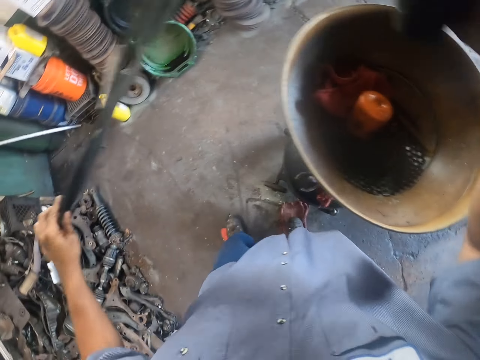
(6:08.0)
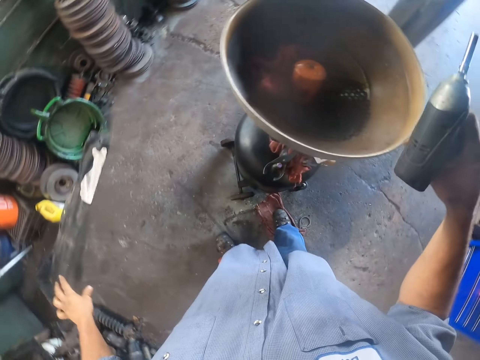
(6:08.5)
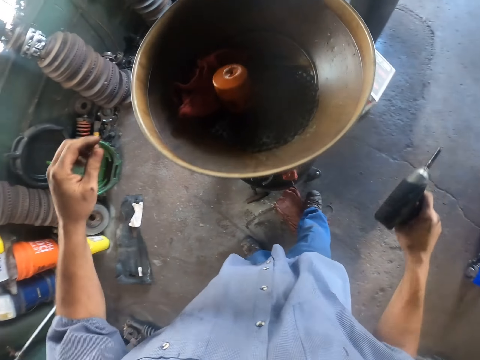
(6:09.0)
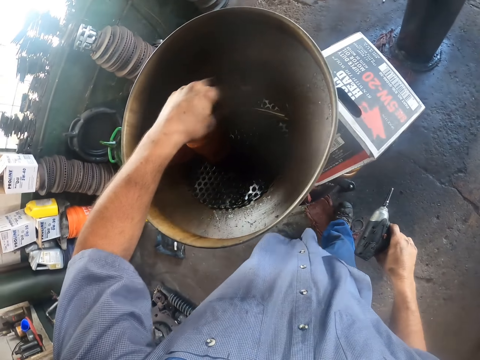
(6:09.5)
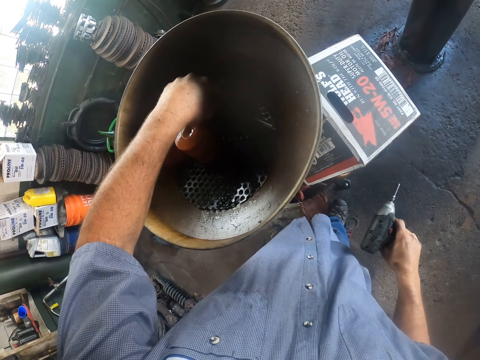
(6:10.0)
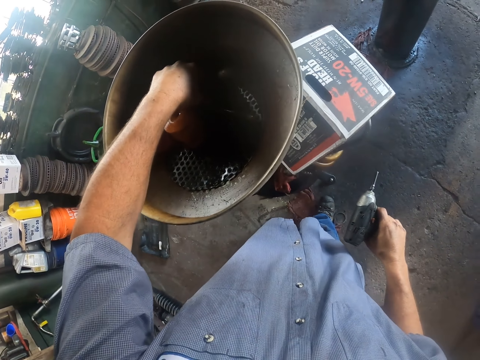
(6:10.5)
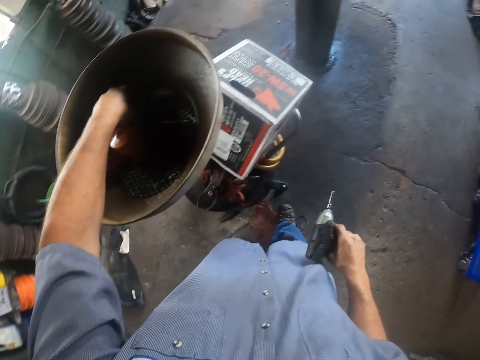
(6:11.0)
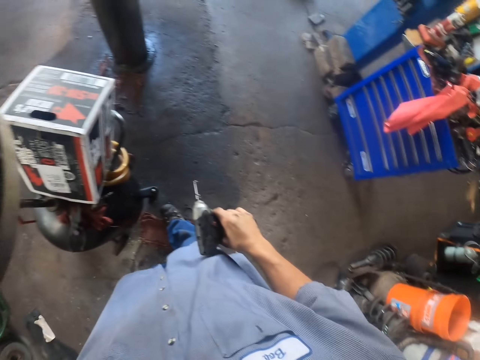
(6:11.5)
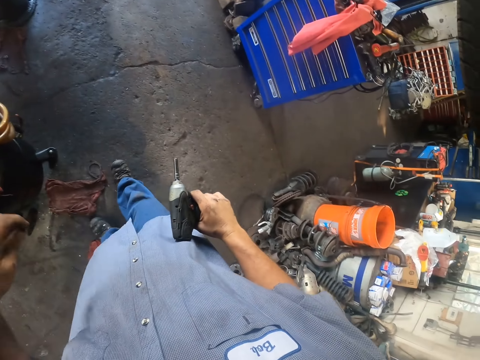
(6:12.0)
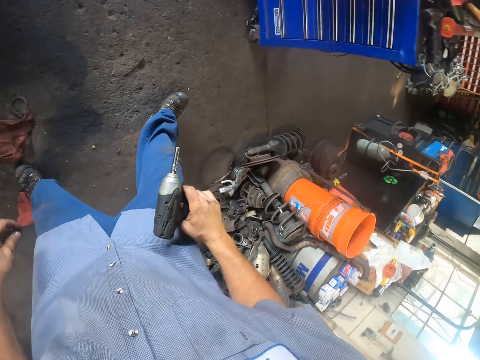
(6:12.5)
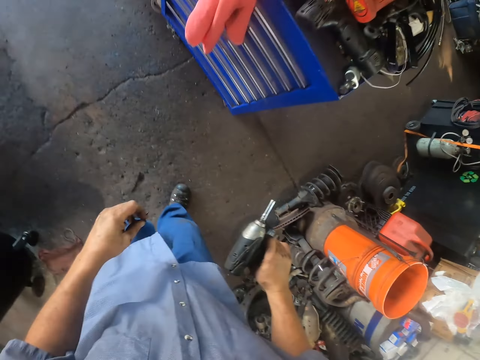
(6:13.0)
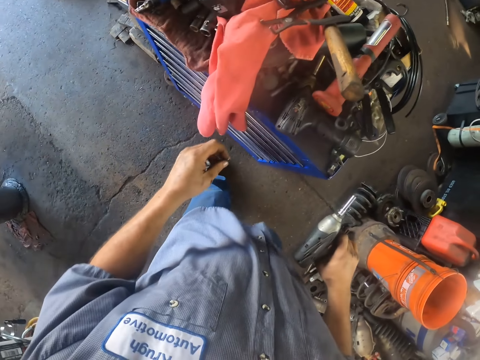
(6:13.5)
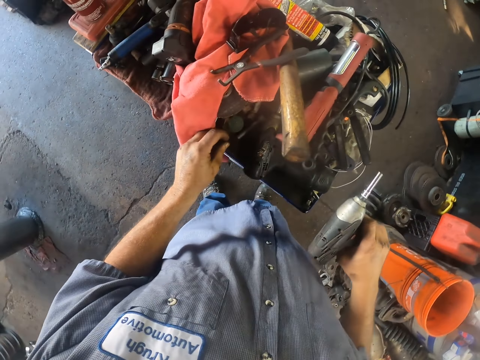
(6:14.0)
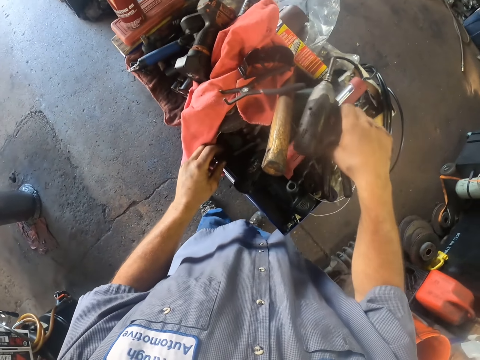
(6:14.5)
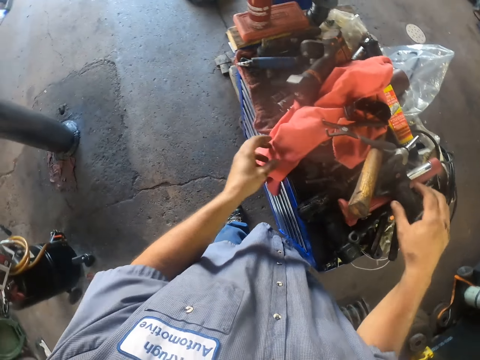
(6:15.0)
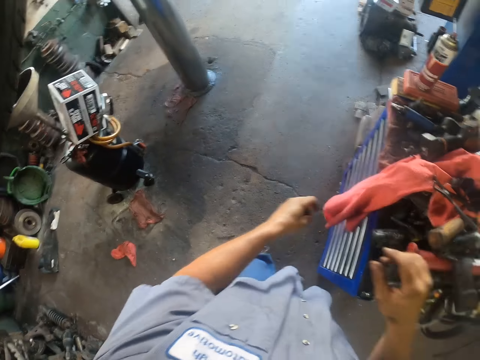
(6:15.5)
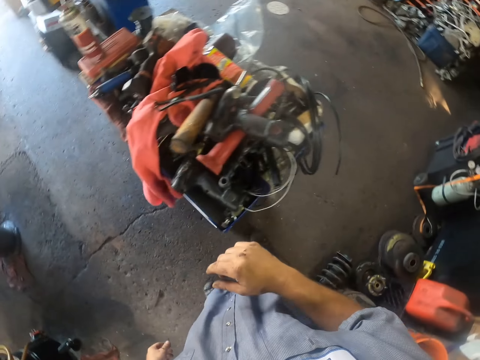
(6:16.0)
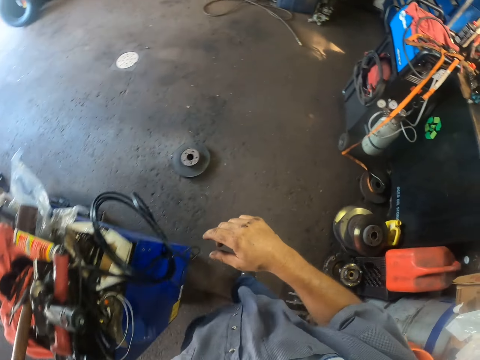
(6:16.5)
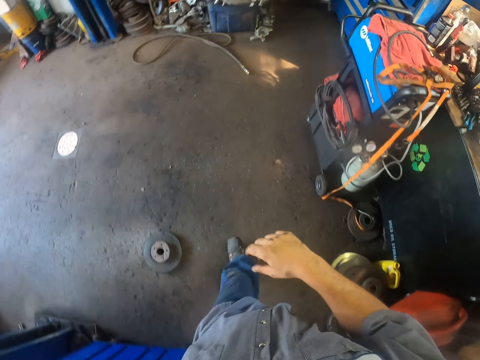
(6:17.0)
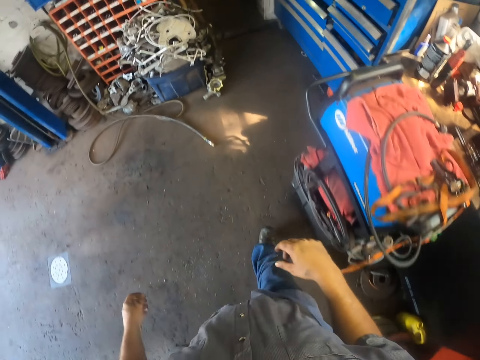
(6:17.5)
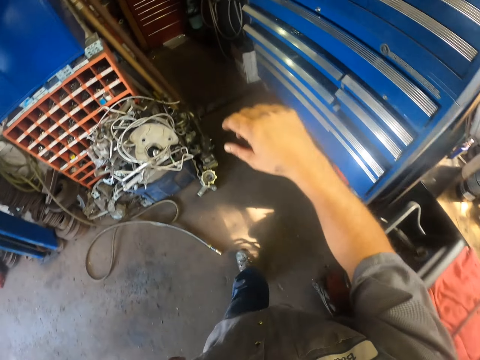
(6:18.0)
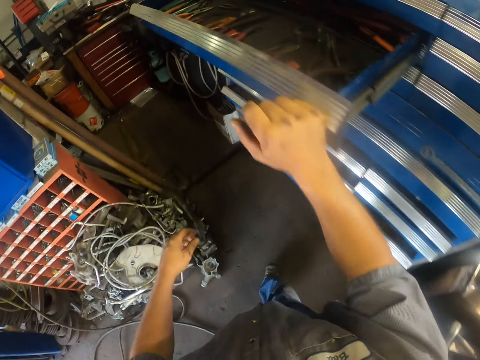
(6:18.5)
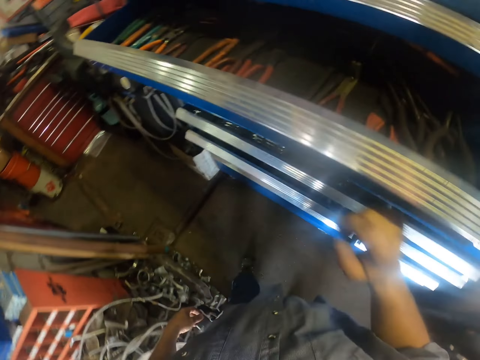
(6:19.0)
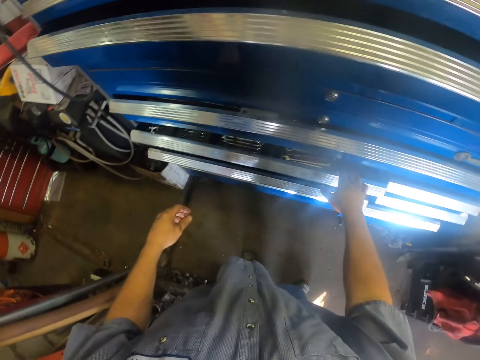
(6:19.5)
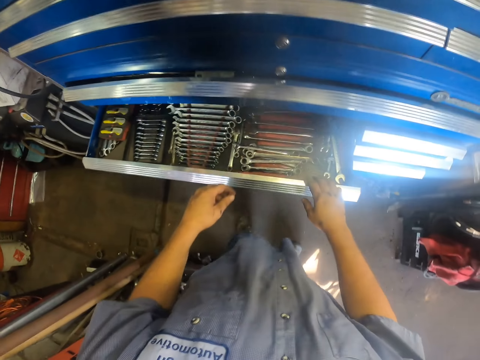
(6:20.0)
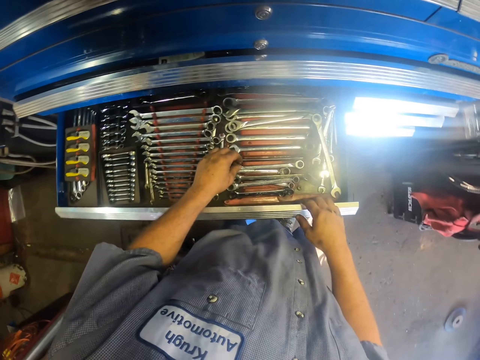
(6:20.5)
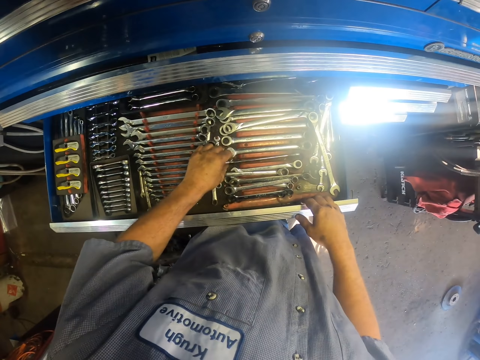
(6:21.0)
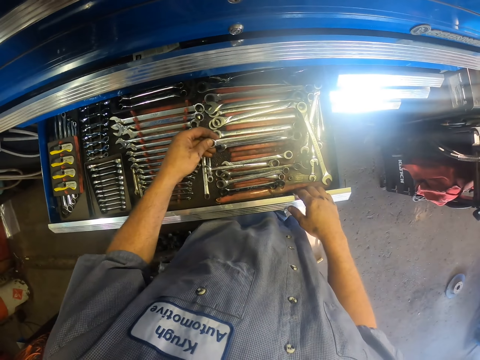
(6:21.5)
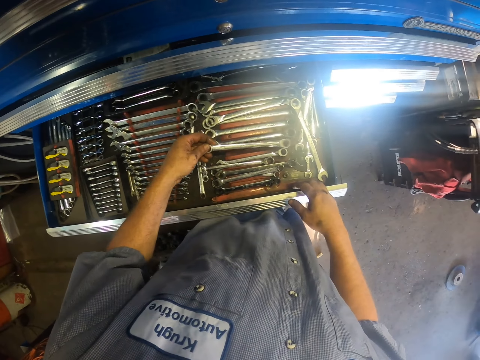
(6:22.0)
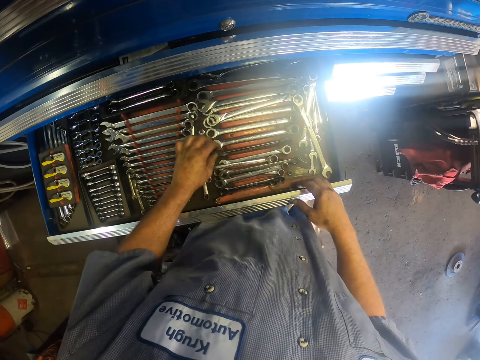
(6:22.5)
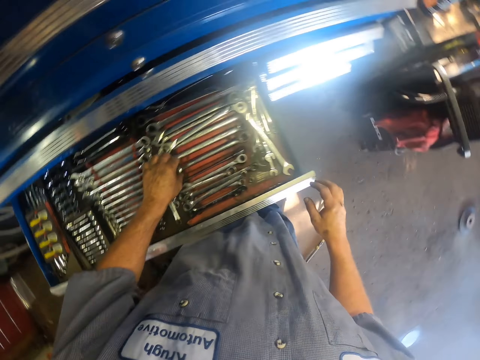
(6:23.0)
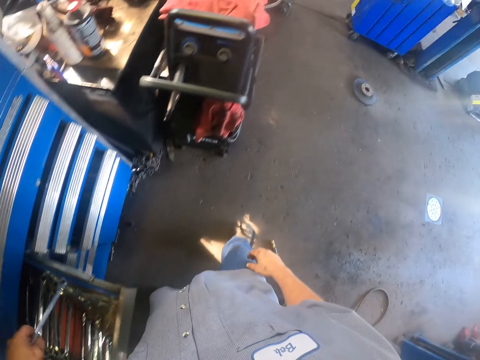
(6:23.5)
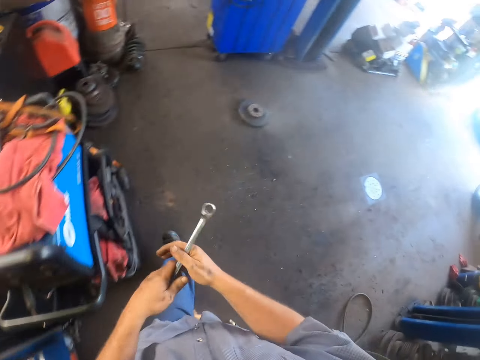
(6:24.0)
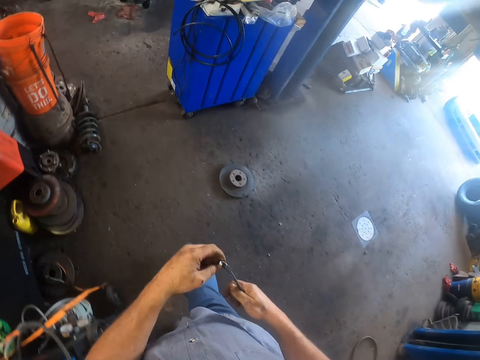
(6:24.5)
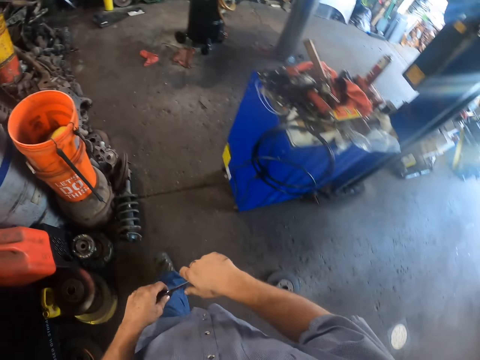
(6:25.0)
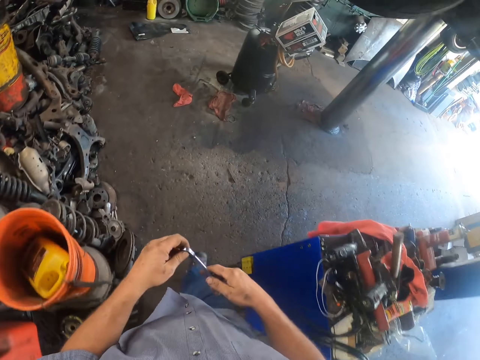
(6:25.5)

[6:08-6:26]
The camera wearer holds the drill and takes something off the car. They hold the drill again and throw something on the floor. They hold the drill again and pick up a nut. They place both the nut & drill on the other tools. They look around. They walk towards the tool box. They close the drawer. They open the lower drawer. They pick up a combination spanner. They walk with the combination spanner.

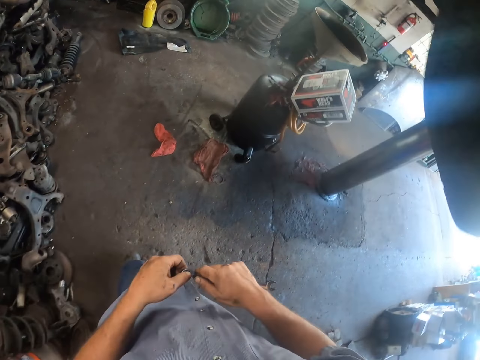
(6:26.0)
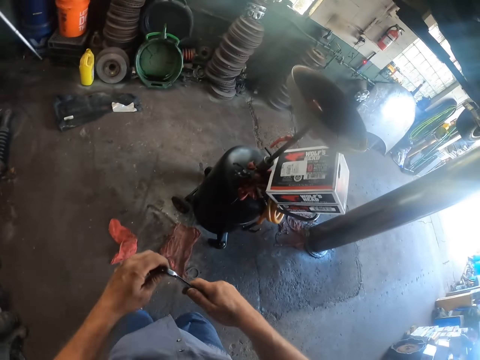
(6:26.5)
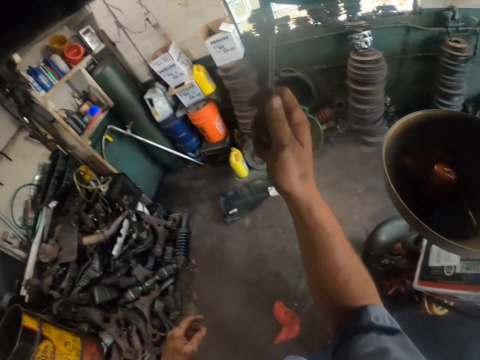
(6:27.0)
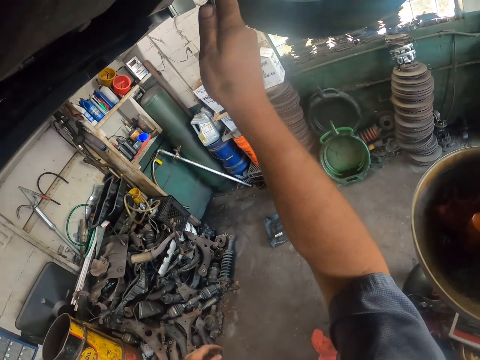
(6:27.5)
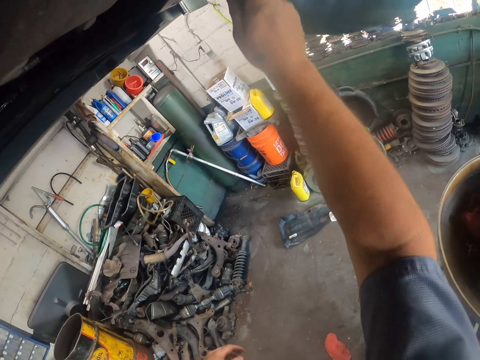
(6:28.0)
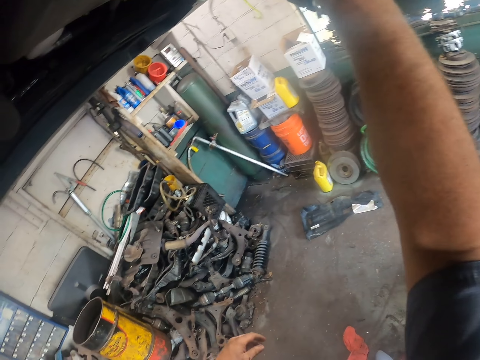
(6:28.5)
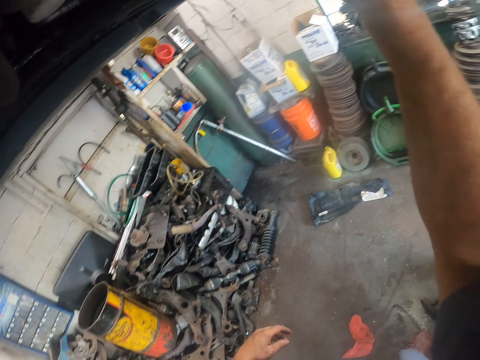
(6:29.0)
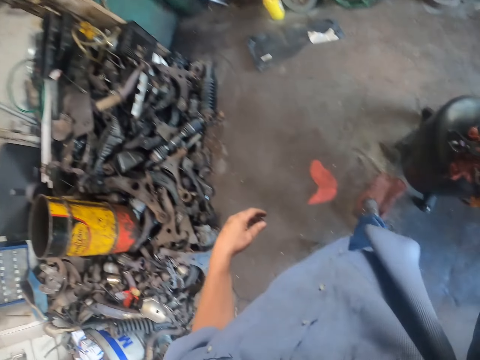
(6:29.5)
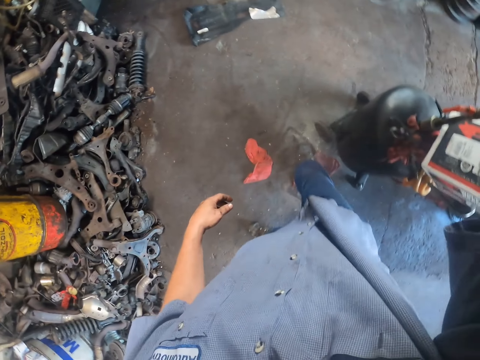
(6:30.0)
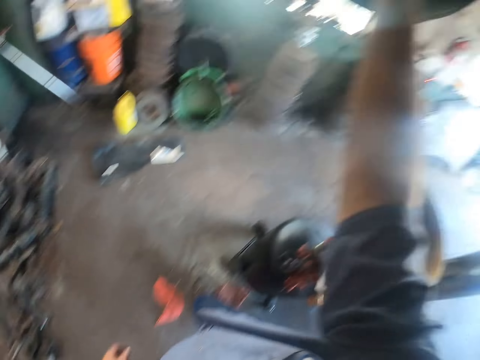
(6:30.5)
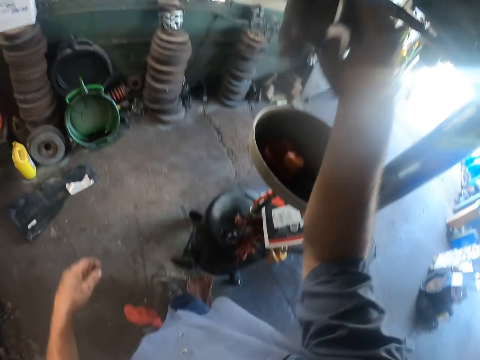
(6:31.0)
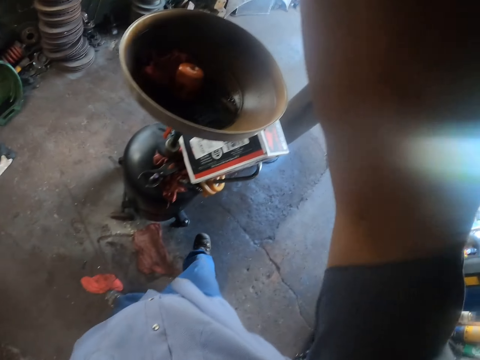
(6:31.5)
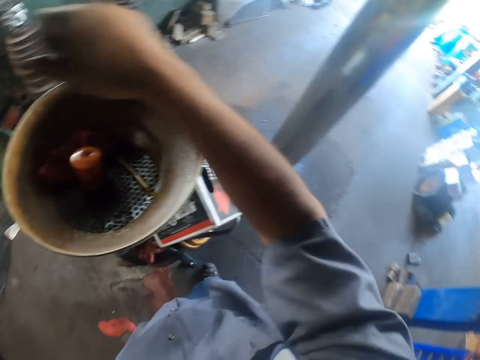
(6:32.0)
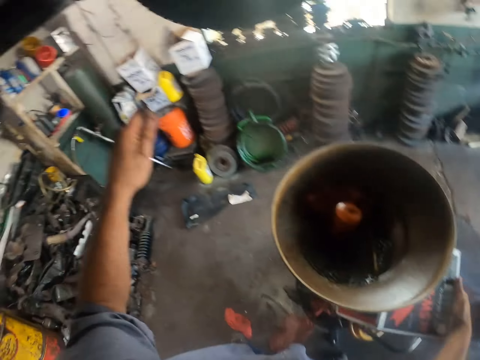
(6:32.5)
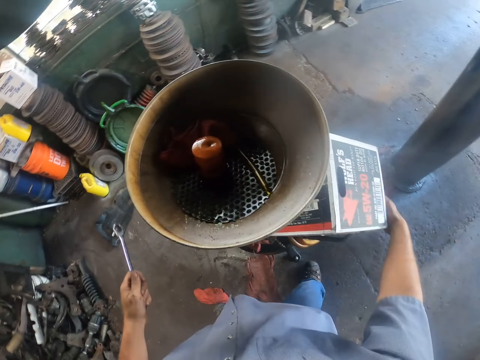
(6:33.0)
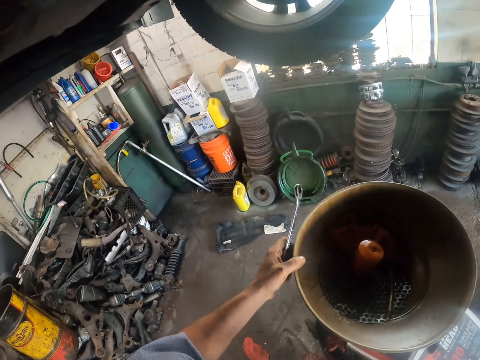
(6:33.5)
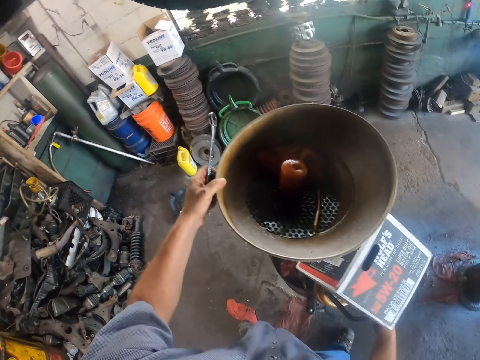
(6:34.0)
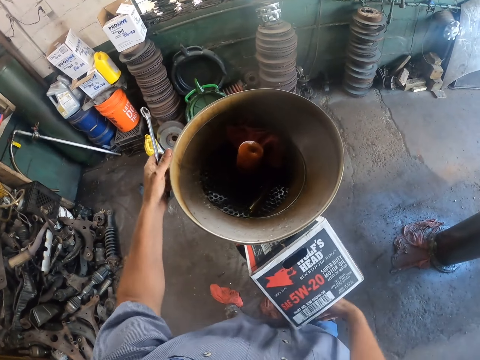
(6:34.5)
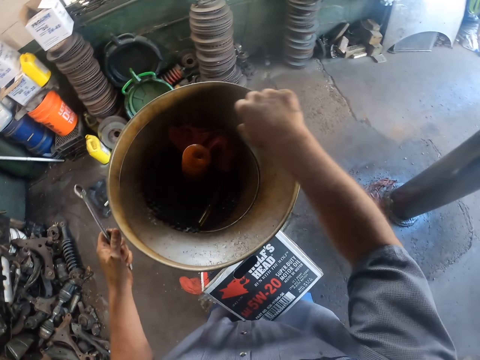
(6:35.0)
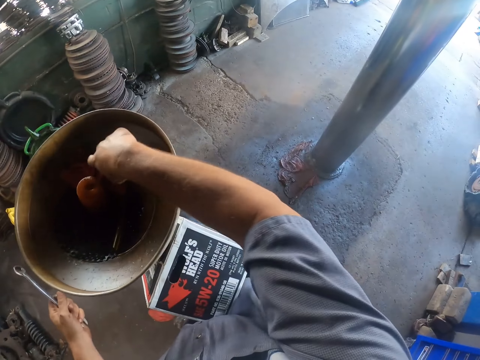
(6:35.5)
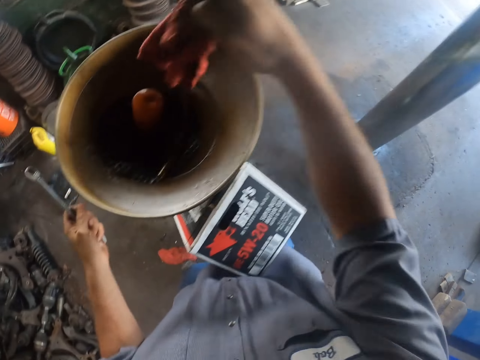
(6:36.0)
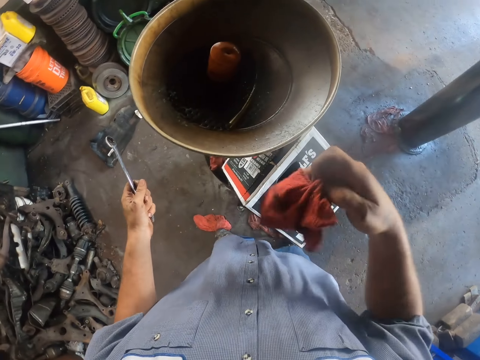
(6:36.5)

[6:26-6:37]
The camera wearer loosens the nut with the car. They use a combination spanner on the car. They hold the combination spanner and turn the oil drainer. They remove the cloth from the funnel.
